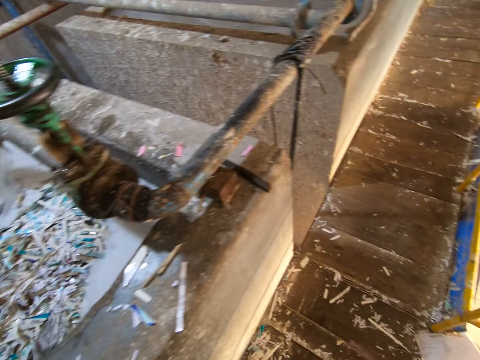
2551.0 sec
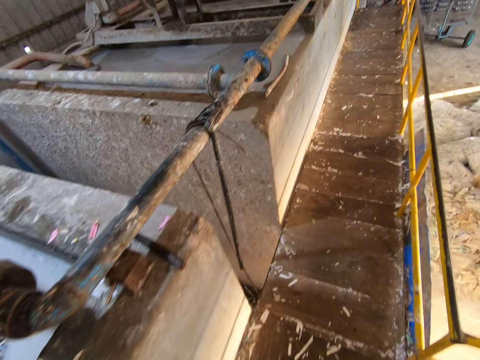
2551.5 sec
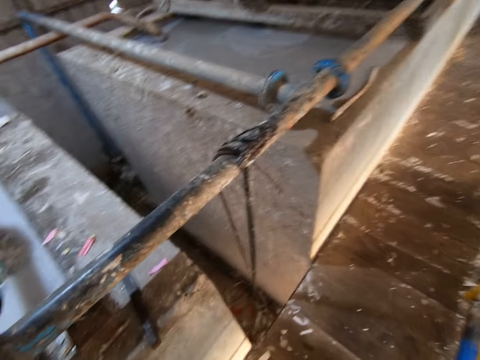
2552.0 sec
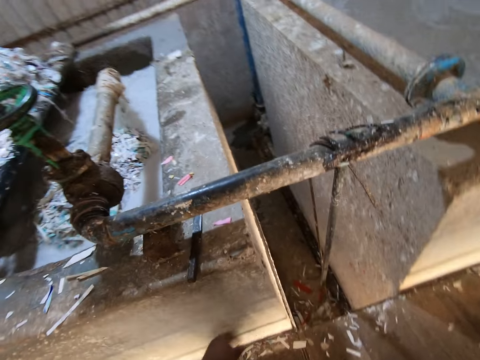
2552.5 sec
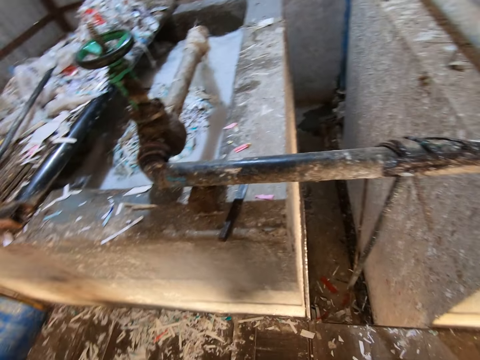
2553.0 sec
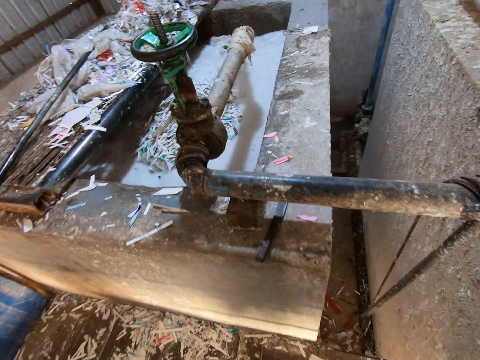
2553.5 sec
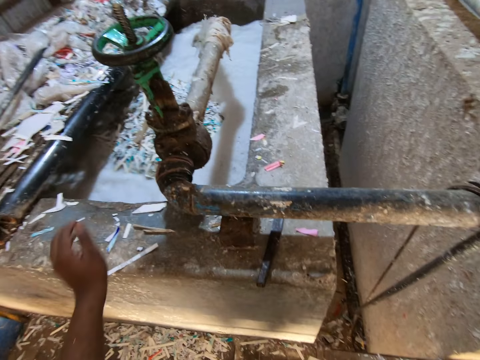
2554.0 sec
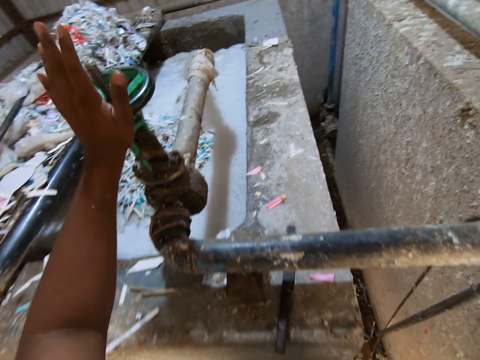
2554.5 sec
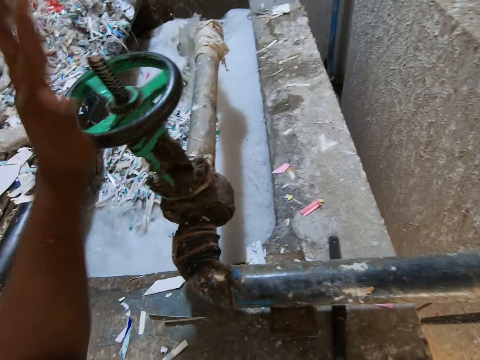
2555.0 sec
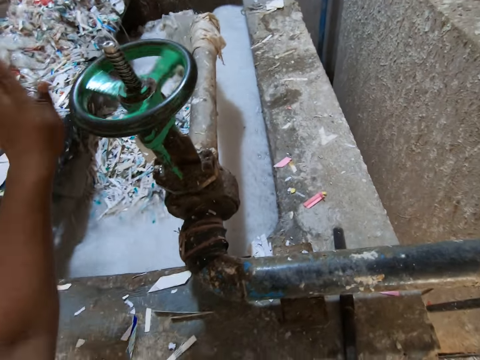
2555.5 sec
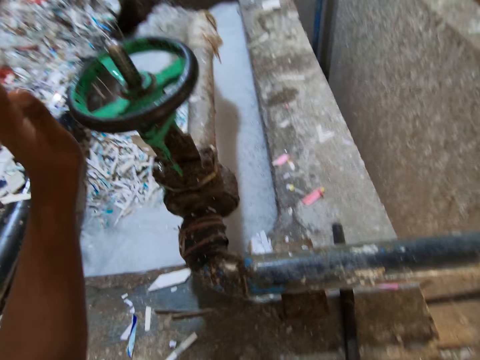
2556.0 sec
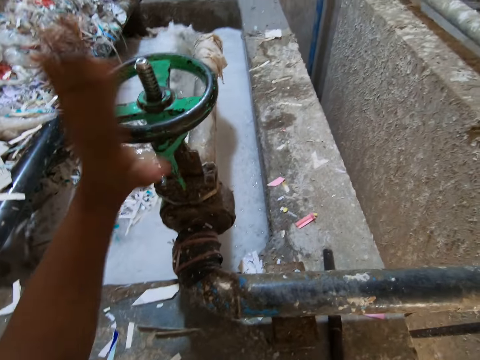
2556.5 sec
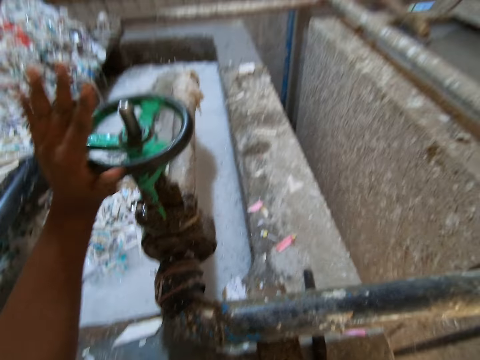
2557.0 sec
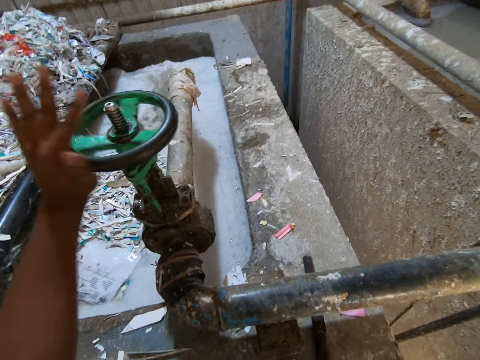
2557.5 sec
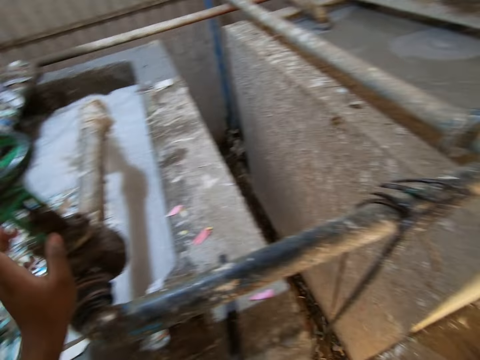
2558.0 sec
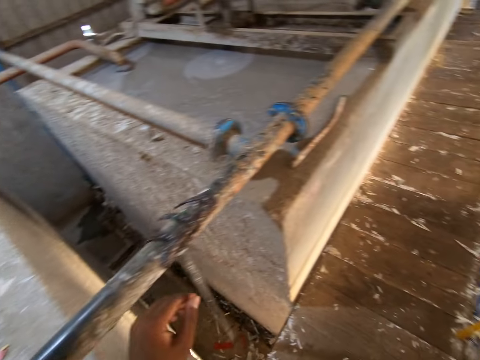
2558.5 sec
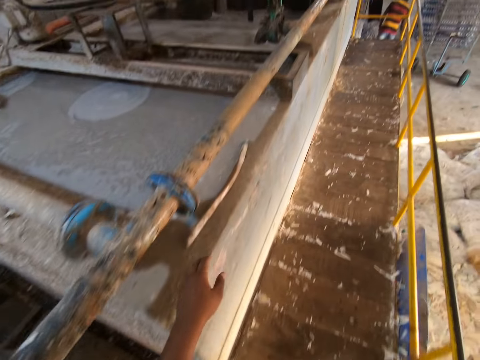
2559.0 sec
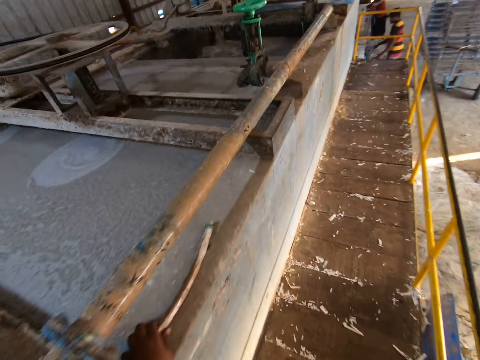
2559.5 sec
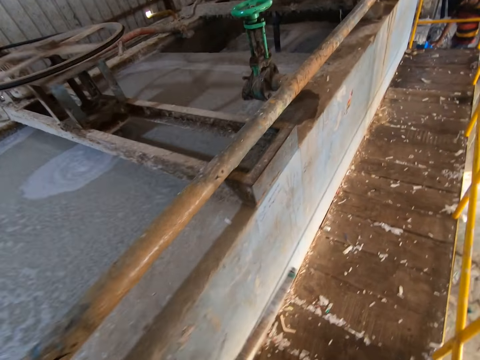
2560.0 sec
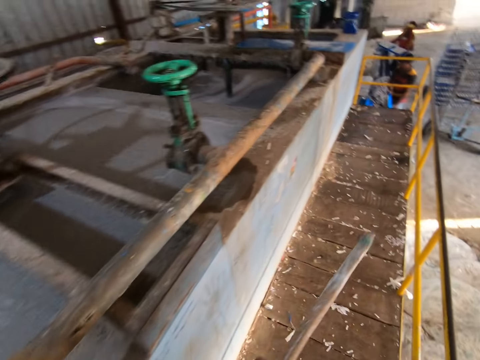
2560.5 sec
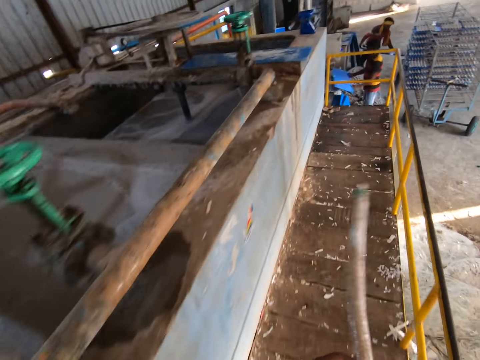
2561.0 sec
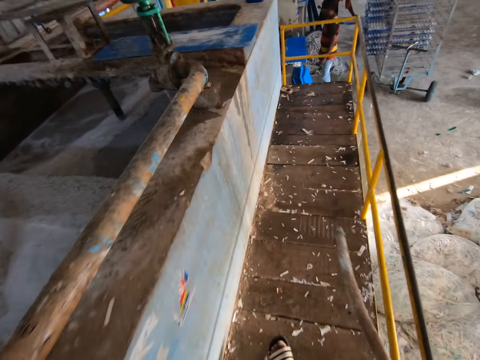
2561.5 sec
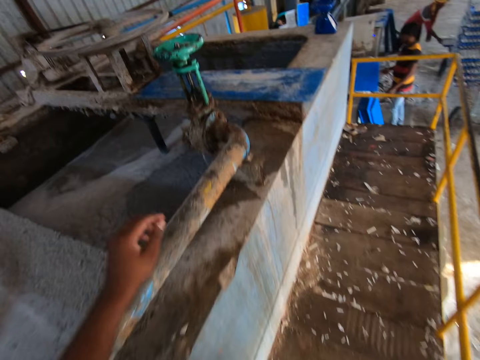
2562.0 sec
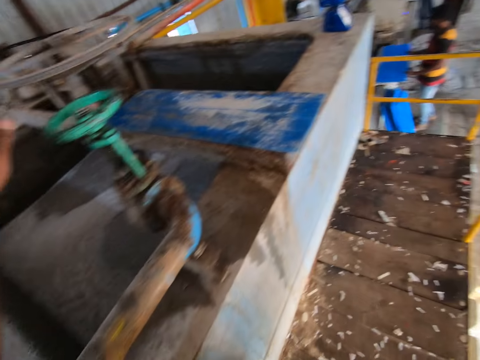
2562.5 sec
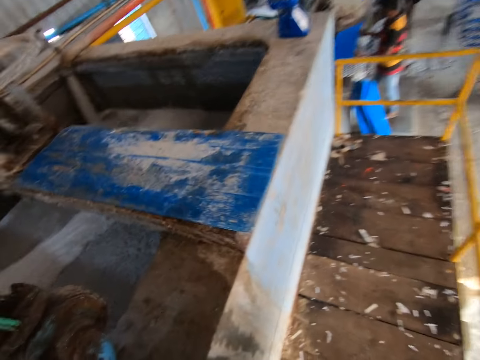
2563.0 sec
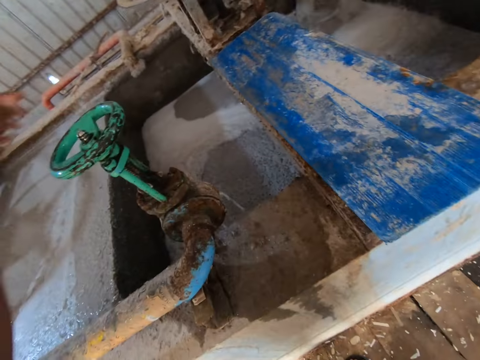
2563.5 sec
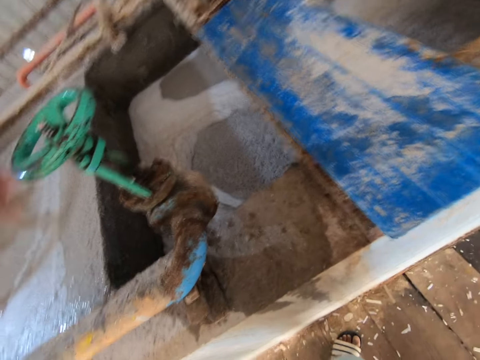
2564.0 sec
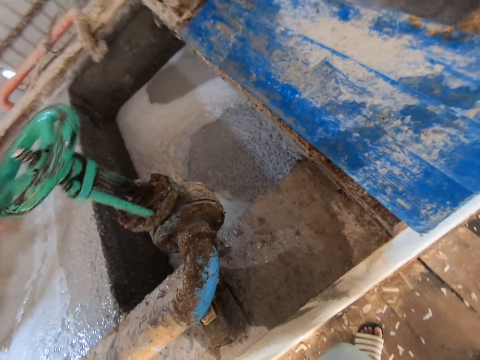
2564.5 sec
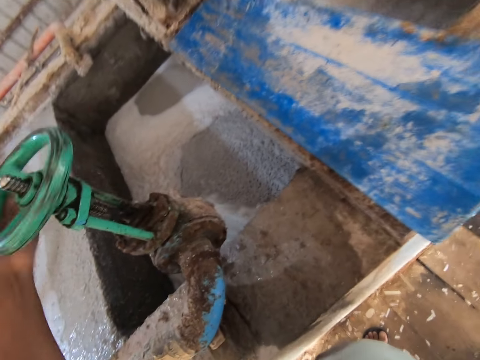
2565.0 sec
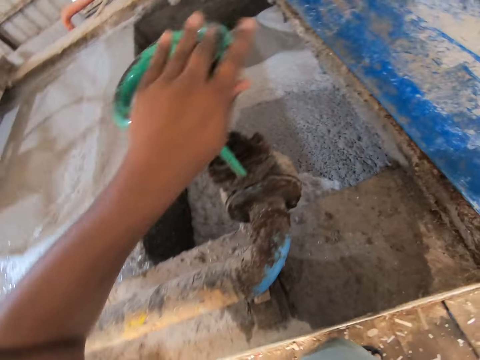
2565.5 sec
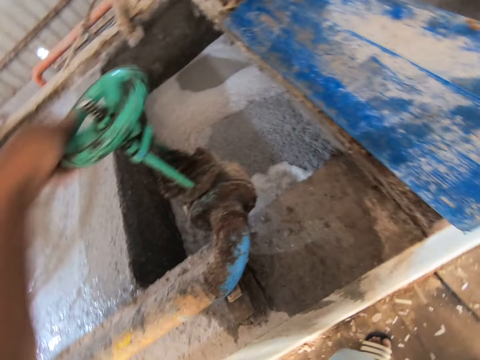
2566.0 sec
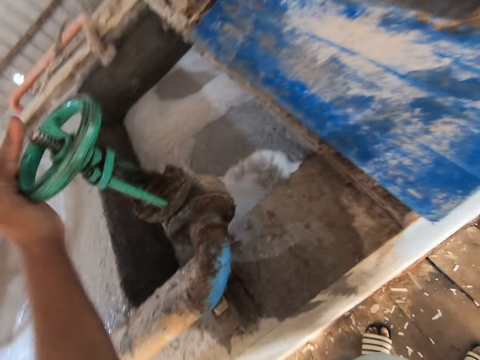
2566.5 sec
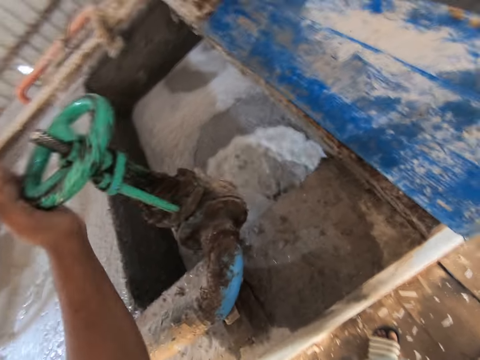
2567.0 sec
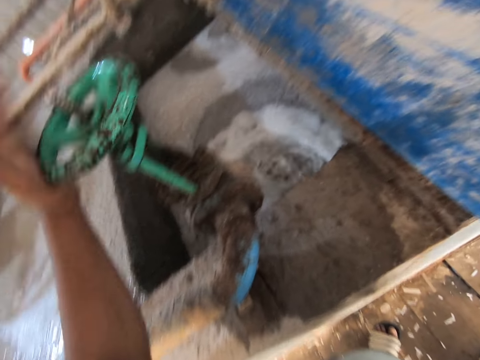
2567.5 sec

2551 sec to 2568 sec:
The camera wearer walks around the paper recycling plant. He turns the pipe valve with his left hand. He walks towards the pool around the paper recycling plant. He picks the stick from the pool with his left hand. He walks down the platform. A man holds a tray in both hands. Another man holds a tray in both hands. The camera wearer passes the stick from his left hand to his right hand. The first man places the tray in both hands into the rack. The camera wearer opens a pipe valve with his left hand.

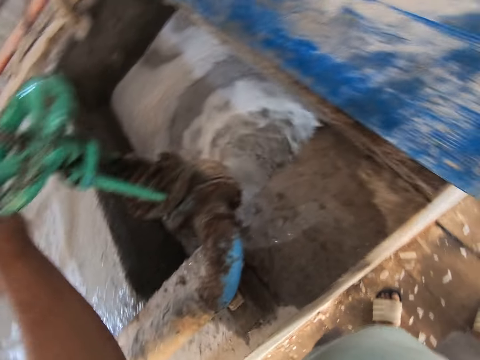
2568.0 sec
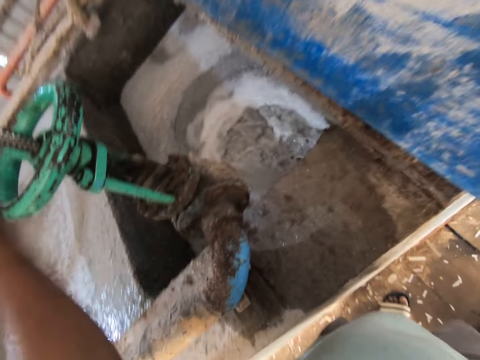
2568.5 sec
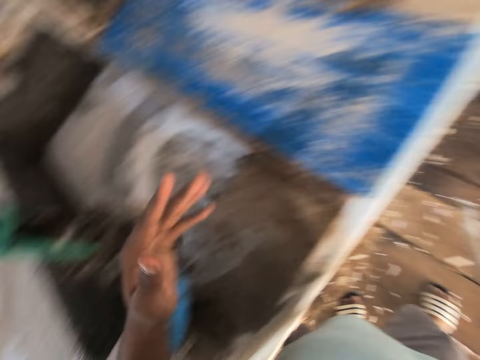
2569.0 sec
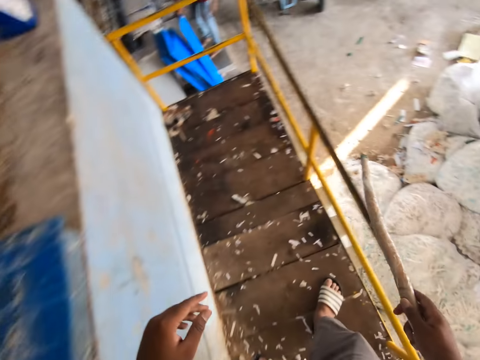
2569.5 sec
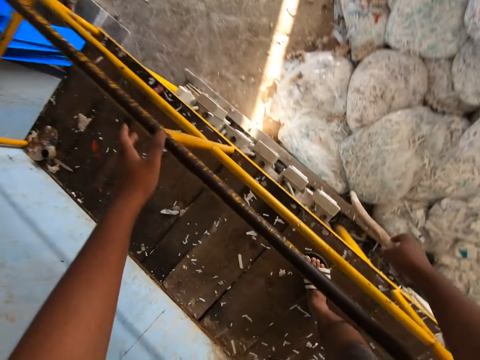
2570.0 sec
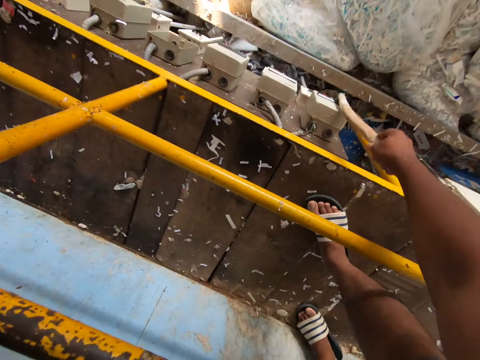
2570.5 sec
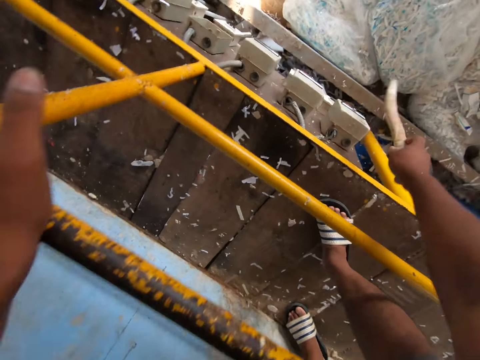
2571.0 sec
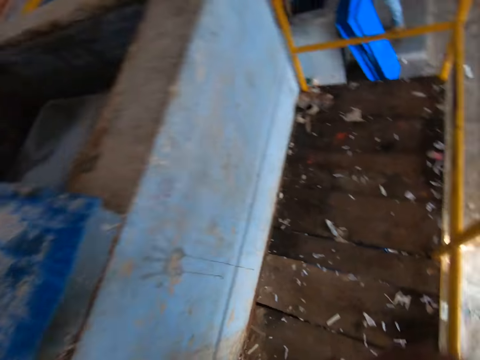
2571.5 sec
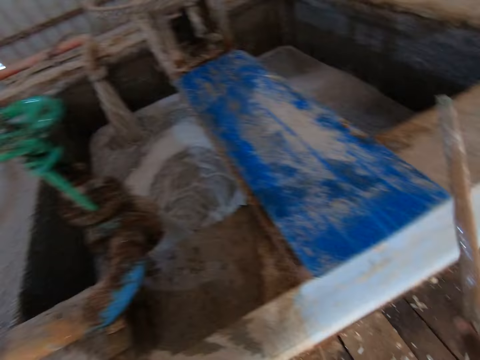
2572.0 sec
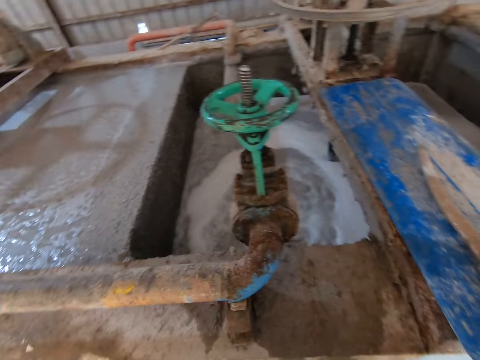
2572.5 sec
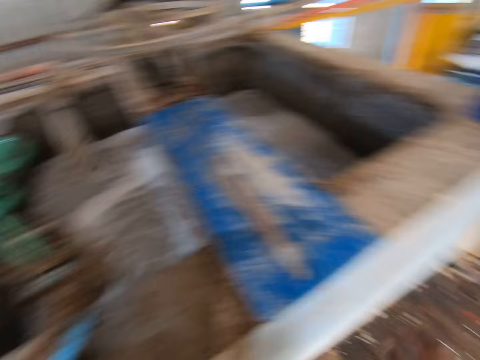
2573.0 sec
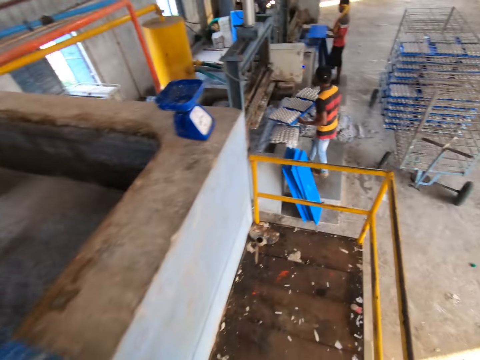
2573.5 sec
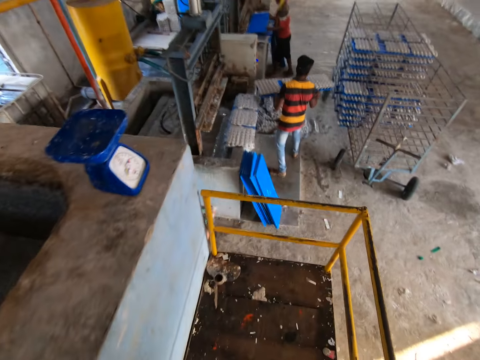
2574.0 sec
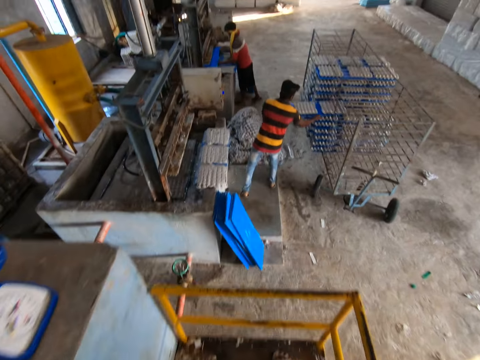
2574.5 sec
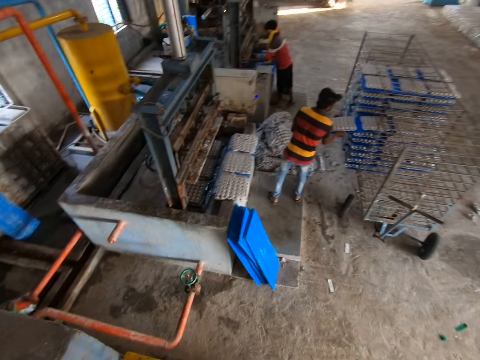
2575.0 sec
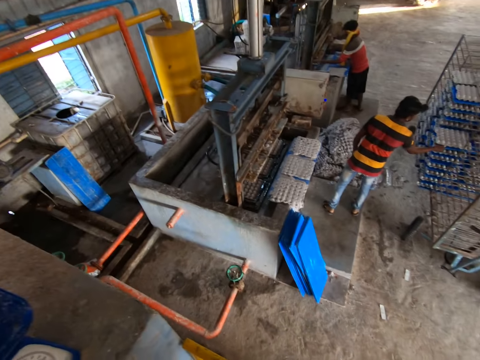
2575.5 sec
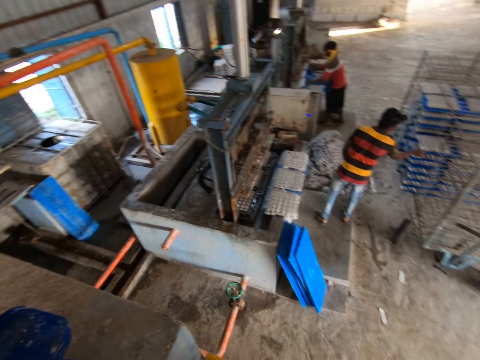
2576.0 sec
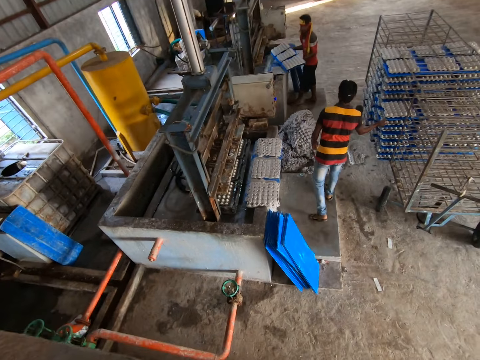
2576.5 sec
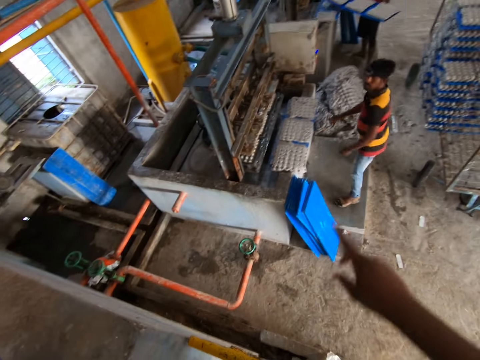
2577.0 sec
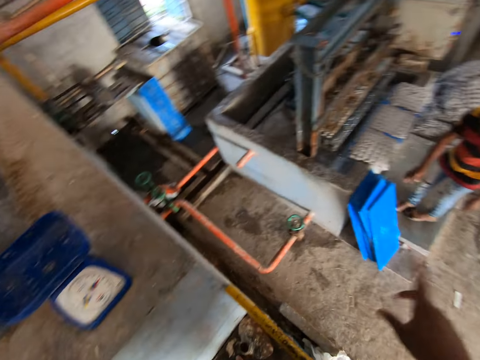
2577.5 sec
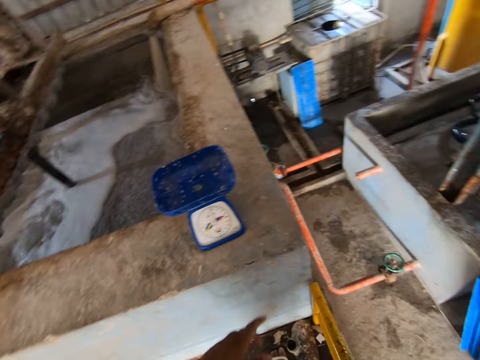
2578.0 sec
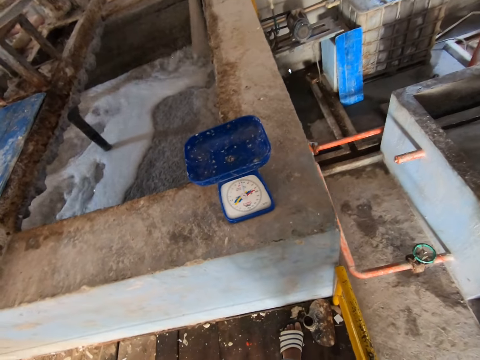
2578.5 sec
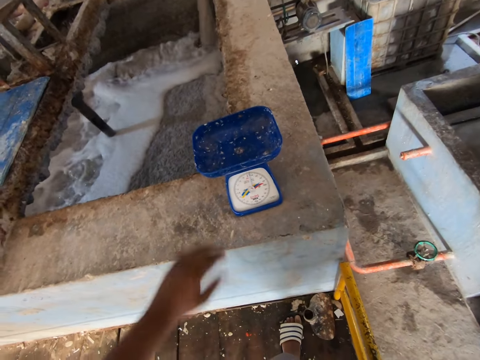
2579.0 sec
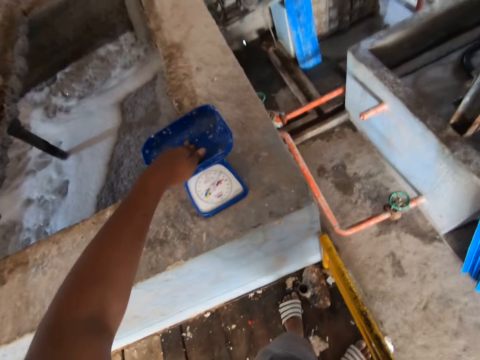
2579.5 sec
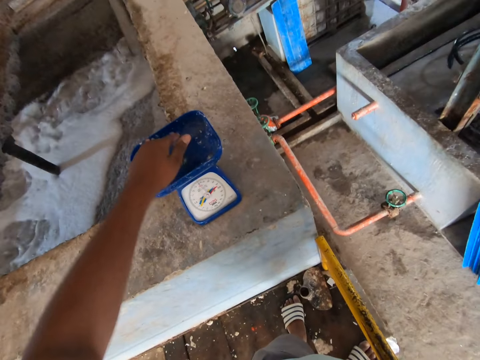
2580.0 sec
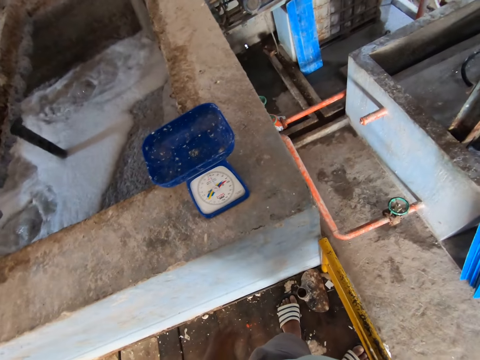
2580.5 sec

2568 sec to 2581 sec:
The camera wearer touches the handrail with his left hand. He operates a control switch below the handrail with the stick in his right hand. He turns on the paper recycling machine. He places the stick in his right hand on top of a tray on a pool. A man holds the tray with both hands. Another man holds a tray in both hands. The other man takes some egg trays from a molding machine with the tray in both hands. The first man places the tray in both hands into the rack. The camera wearer walks around the paper recycling plant. He looks around in the building. He converses with the first man and gestures to the first man. He touches a weighing scale on the top of the pool with his left hand.
